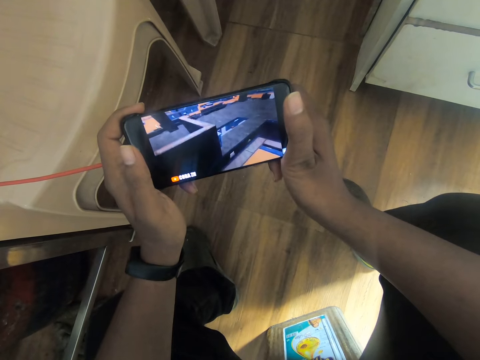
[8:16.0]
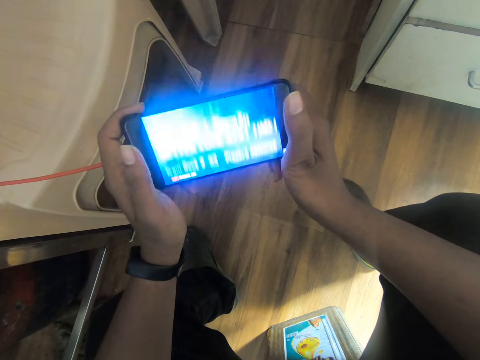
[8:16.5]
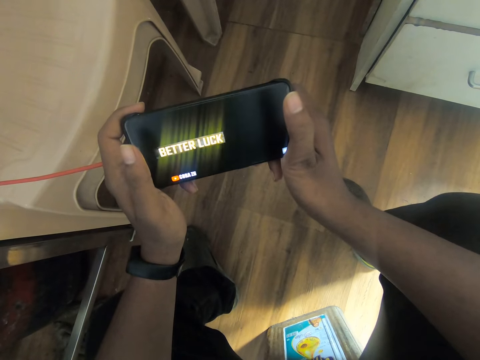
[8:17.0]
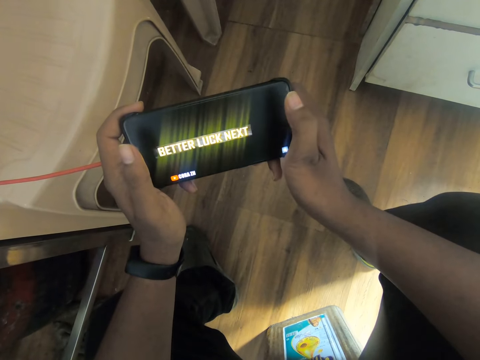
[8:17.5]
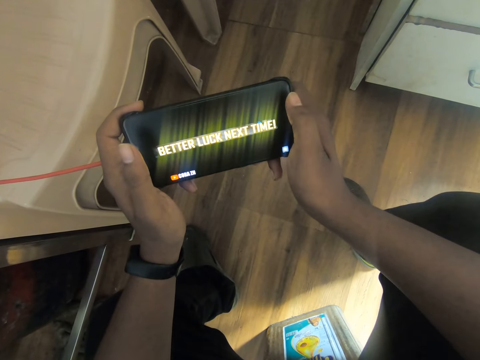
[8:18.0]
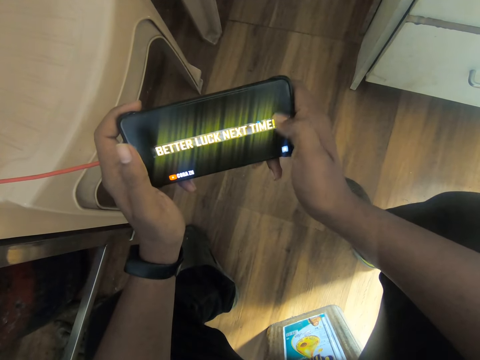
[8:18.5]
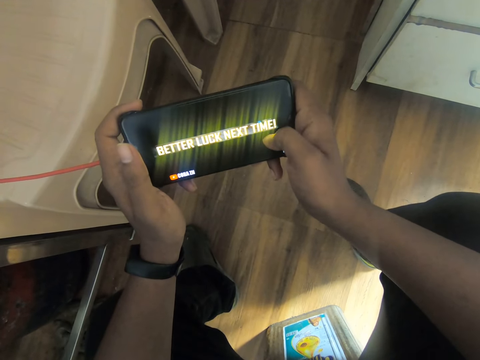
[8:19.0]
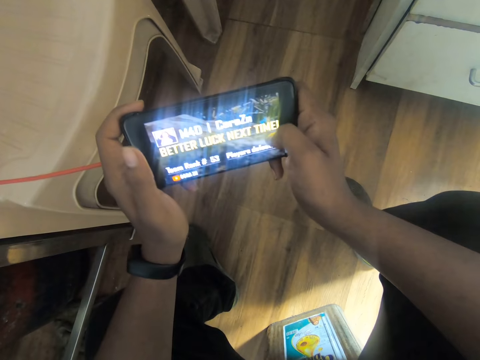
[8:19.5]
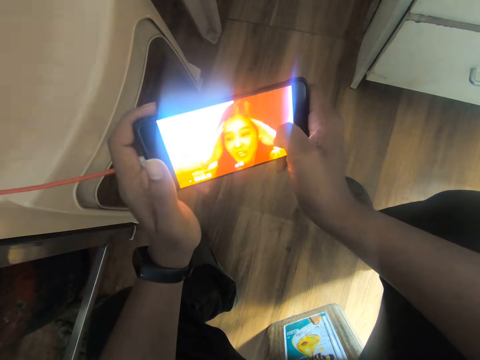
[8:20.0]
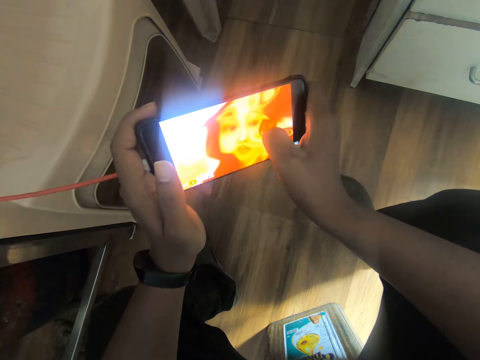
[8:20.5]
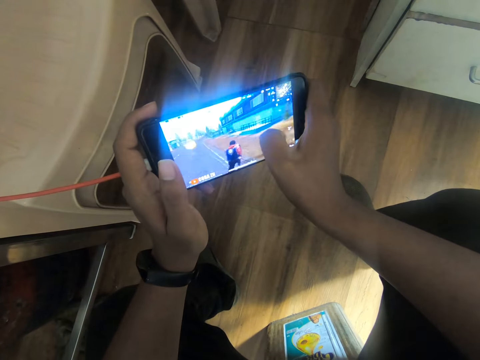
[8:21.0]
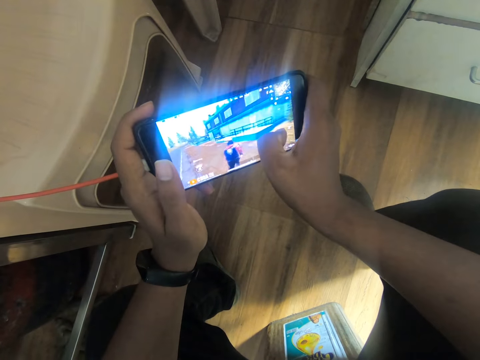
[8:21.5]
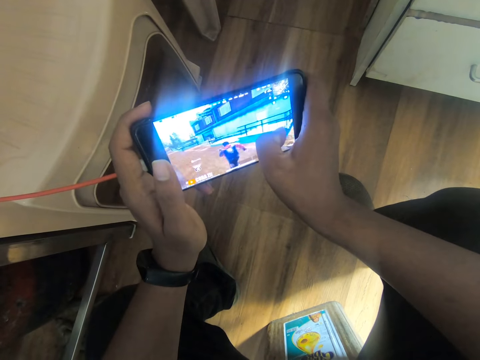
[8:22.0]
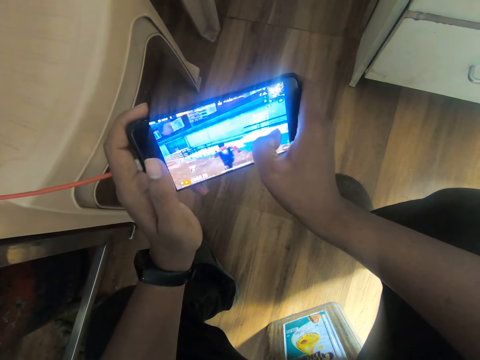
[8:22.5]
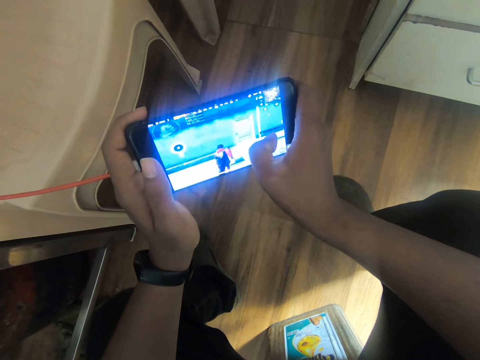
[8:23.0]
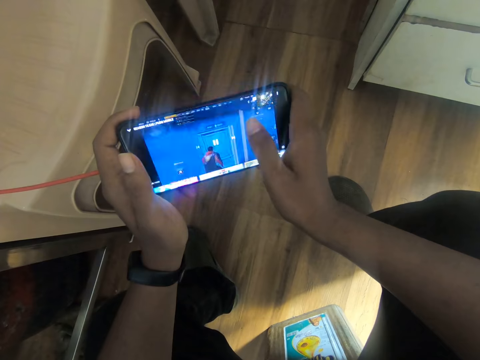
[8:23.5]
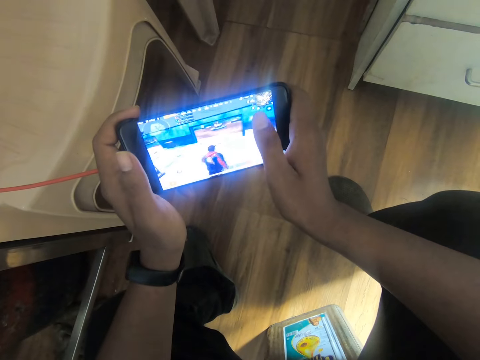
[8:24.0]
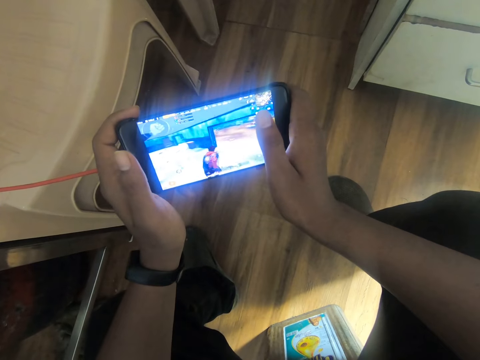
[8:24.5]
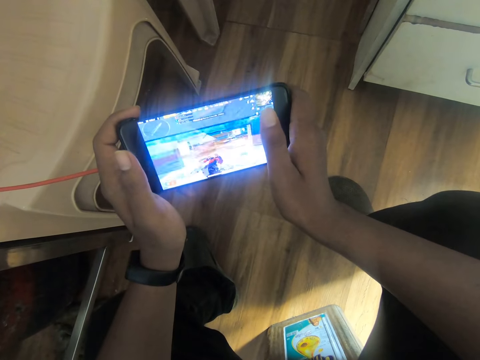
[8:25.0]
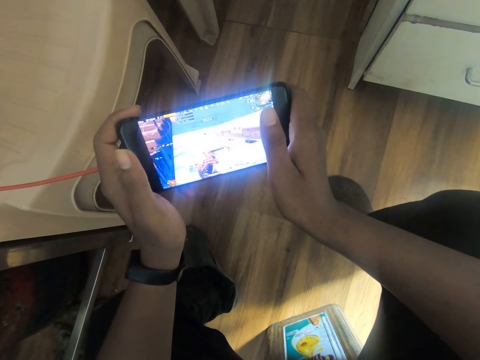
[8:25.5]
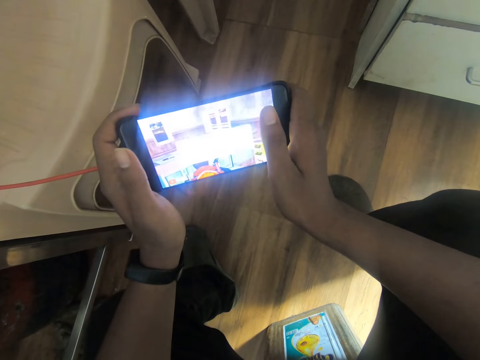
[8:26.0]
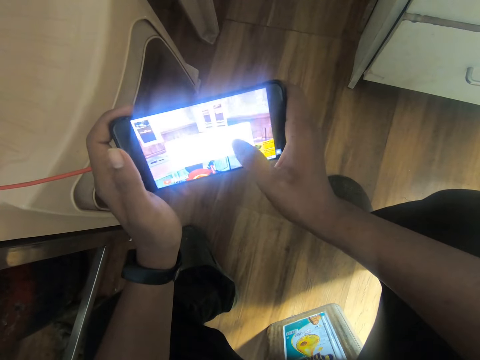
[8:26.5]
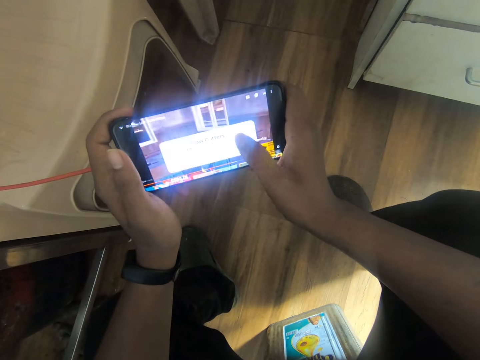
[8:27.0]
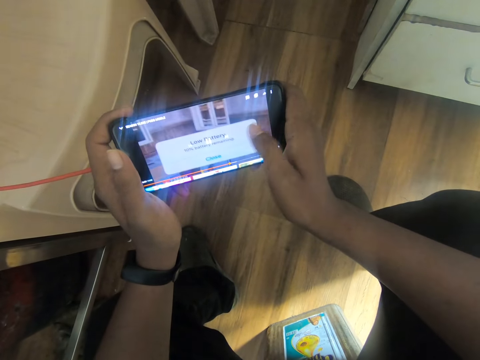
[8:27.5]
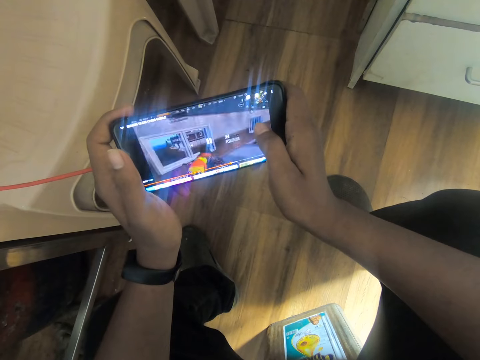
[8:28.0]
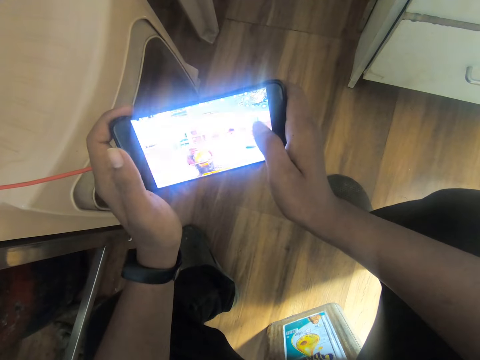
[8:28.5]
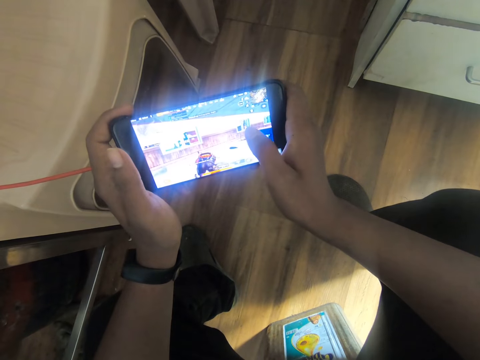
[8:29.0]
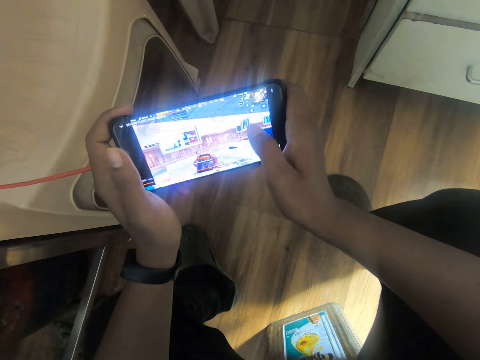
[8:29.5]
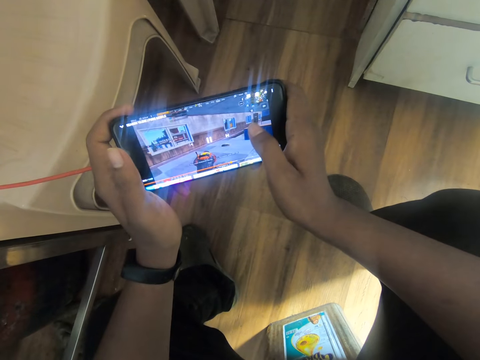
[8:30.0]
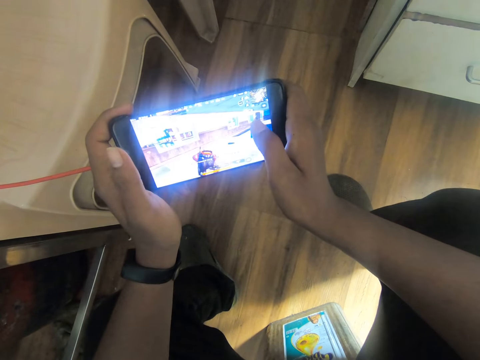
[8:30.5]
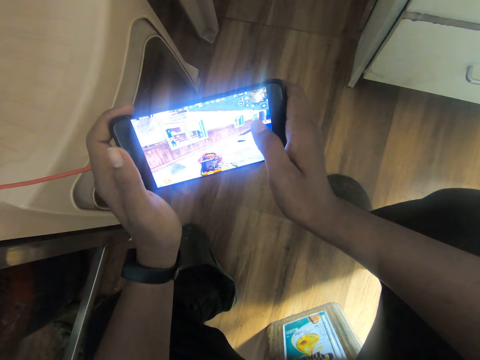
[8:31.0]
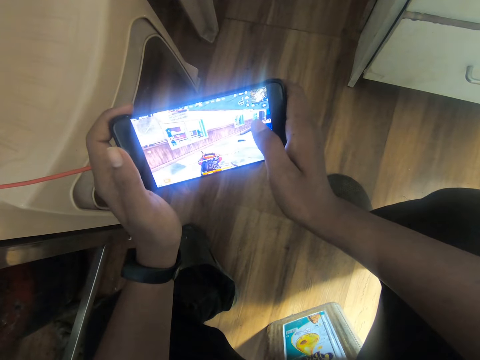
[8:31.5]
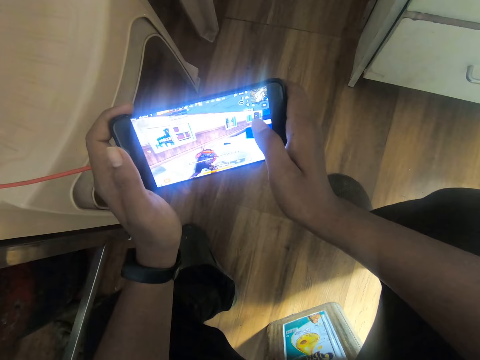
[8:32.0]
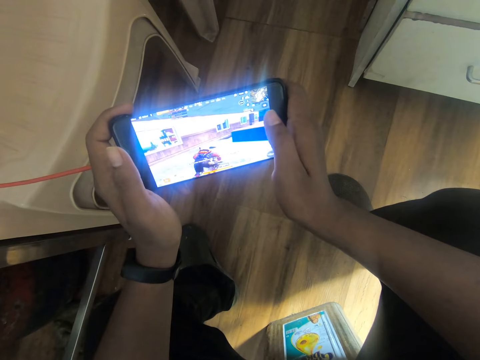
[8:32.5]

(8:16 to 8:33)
The camera wearer plays the game on the phone with his right hand thumb. He watches the game on the phone in his hands. He plays the game on the phone with his right hand thumb. He watches on the phone in both hands.

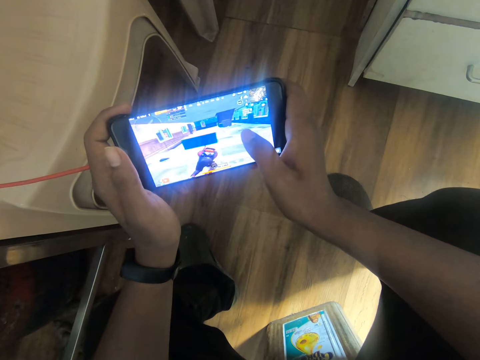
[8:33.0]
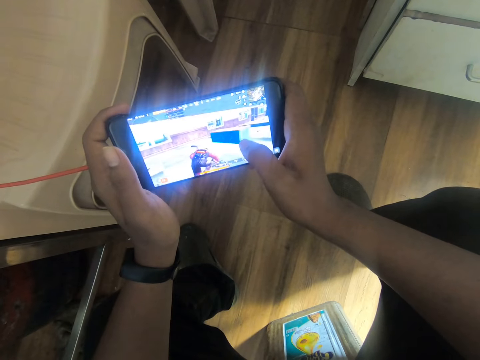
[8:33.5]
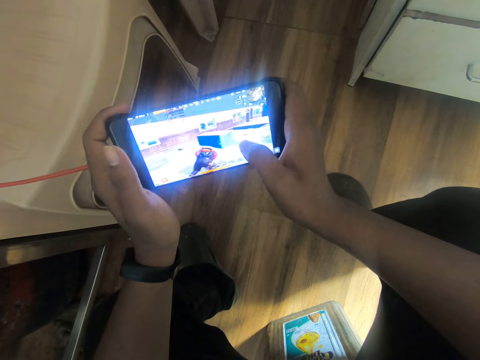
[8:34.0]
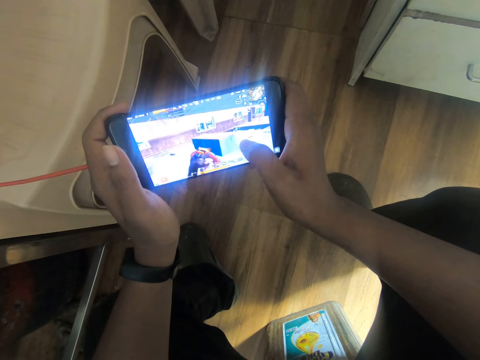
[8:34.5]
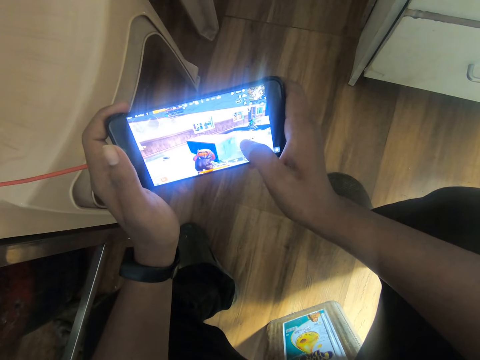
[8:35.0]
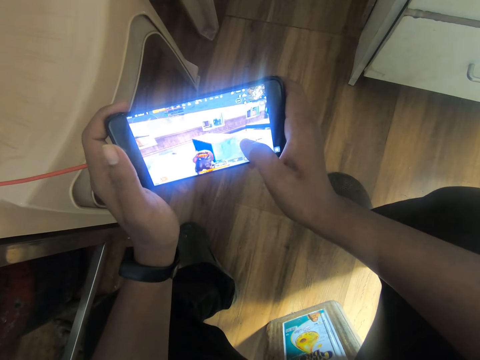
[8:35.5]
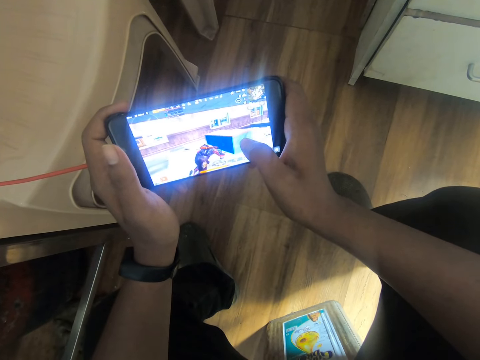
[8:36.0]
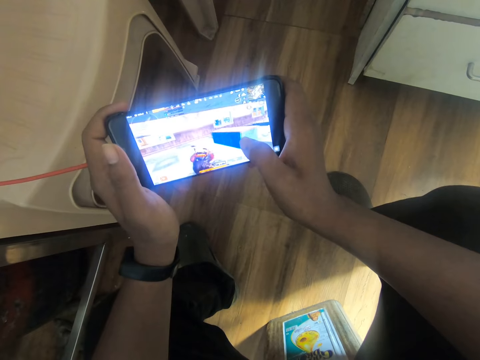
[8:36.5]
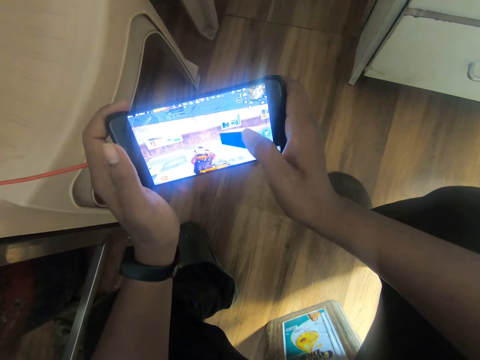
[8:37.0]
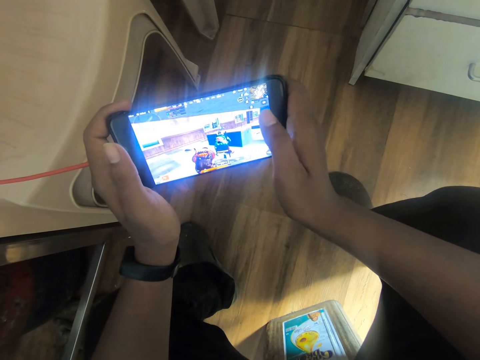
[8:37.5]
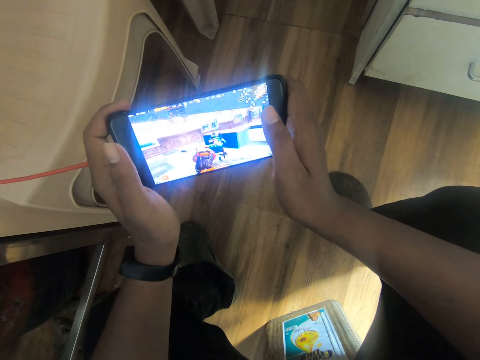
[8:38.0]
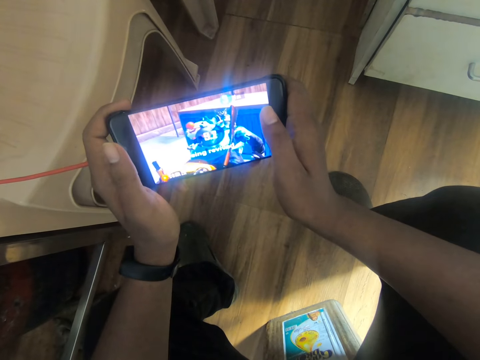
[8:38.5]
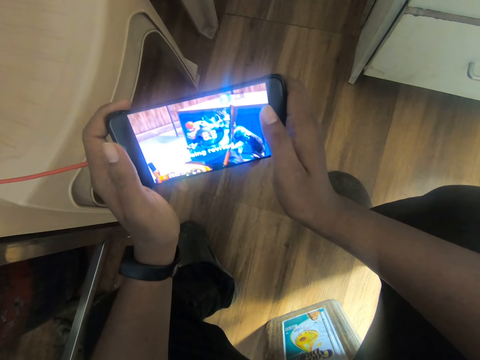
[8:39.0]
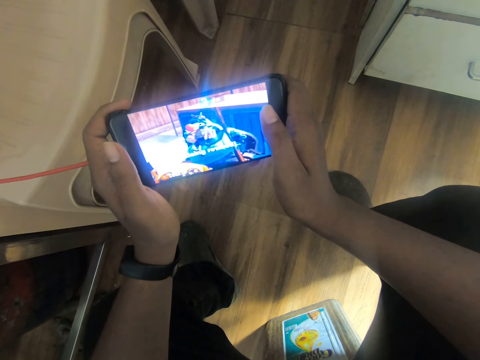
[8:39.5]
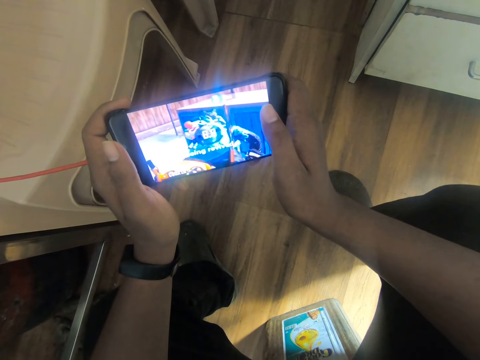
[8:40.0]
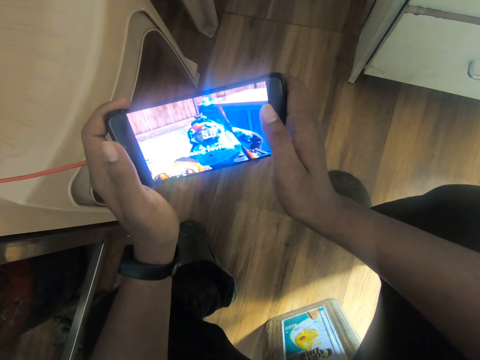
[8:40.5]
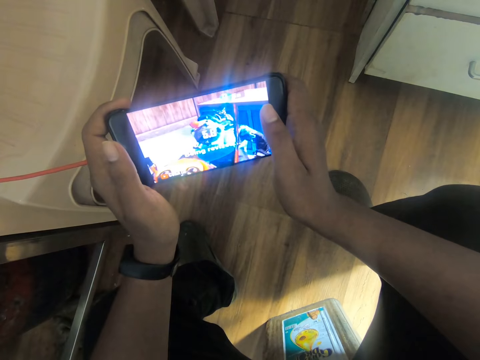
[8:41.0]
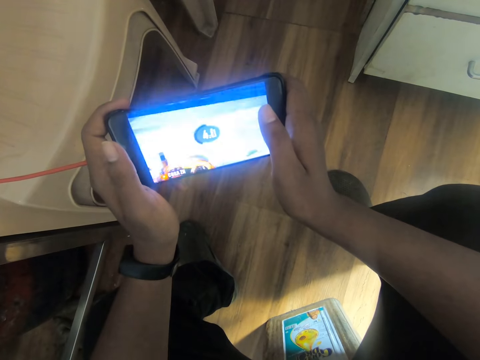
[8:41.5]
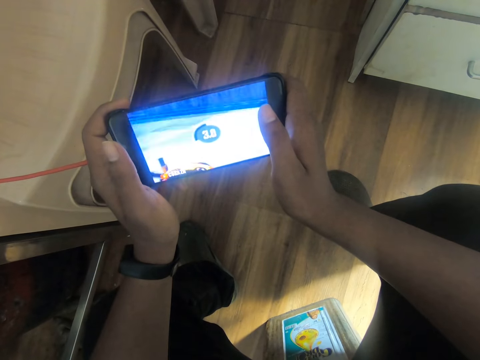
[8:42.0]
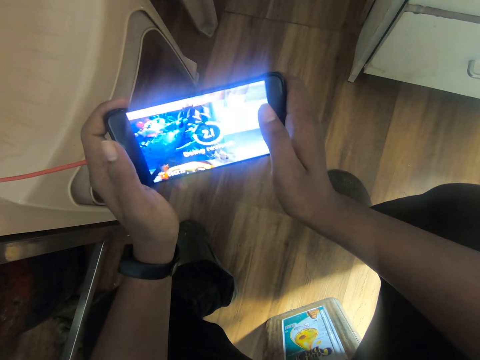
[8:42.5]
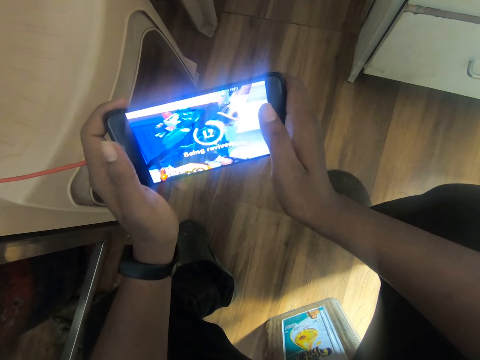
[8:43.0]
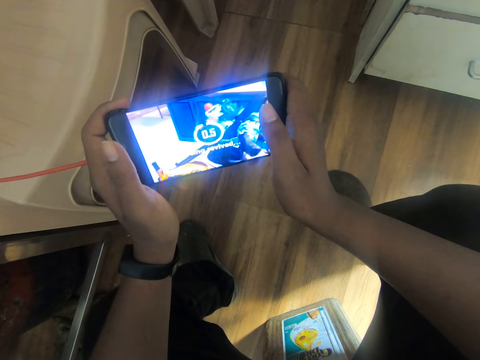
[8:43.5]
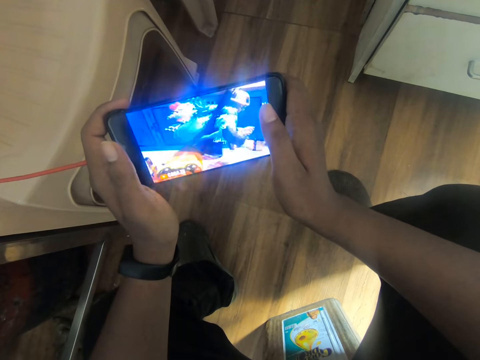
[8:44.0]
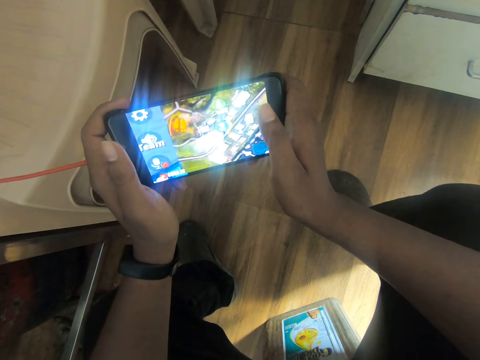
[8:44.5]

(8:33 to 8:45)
The camera wearer presses the phone with his right hand thumb. He operates the phone with his right hand thumb. He watches the game on the phone in his hands.
